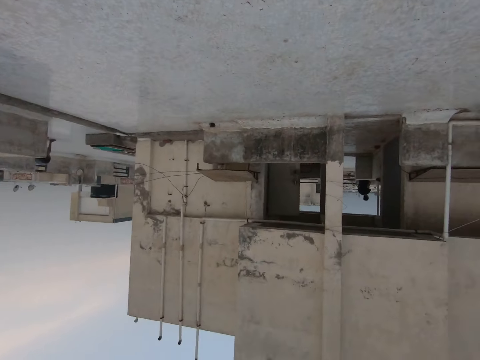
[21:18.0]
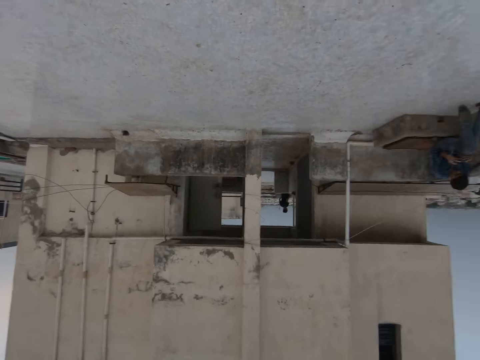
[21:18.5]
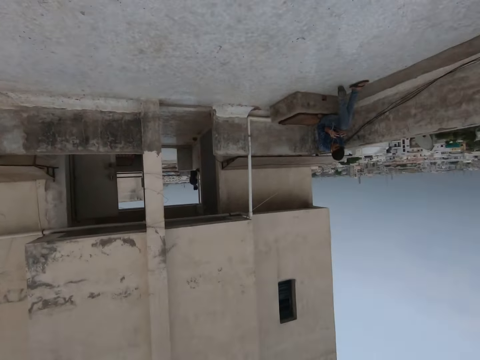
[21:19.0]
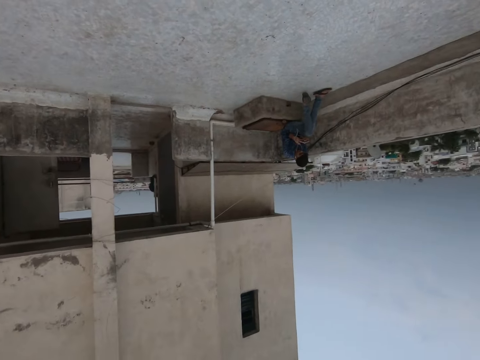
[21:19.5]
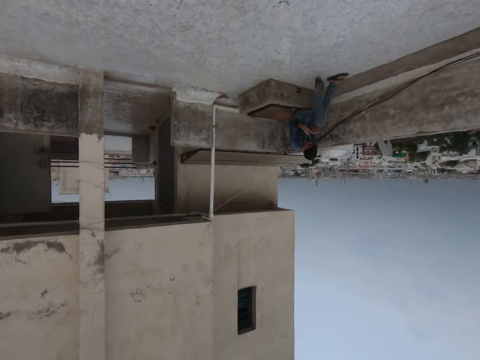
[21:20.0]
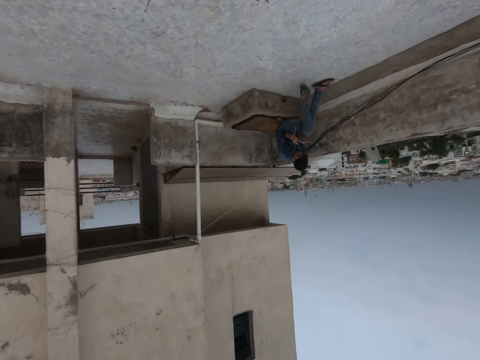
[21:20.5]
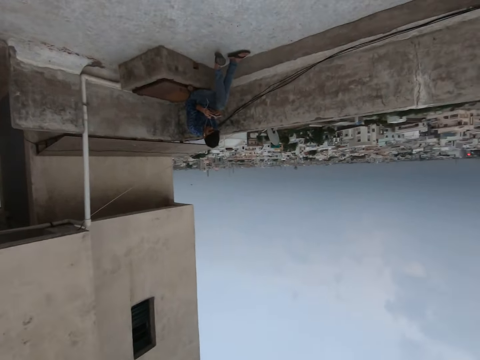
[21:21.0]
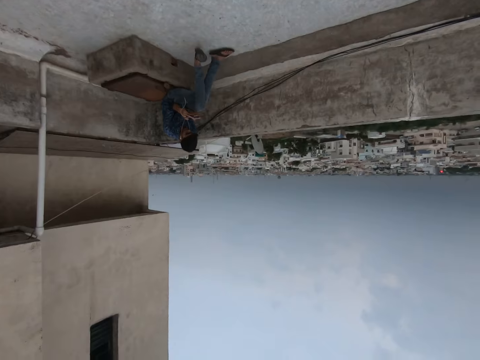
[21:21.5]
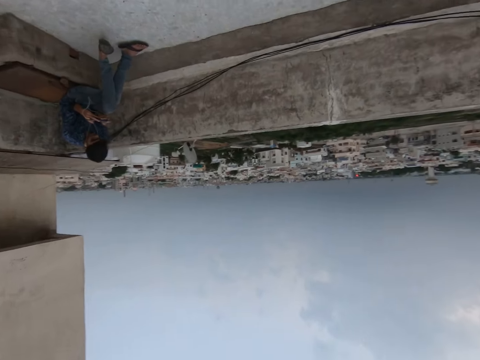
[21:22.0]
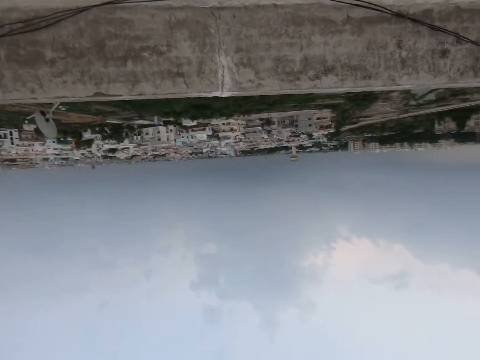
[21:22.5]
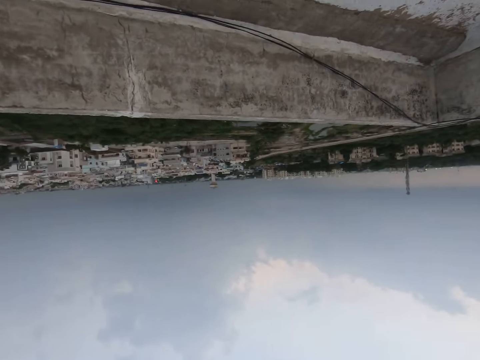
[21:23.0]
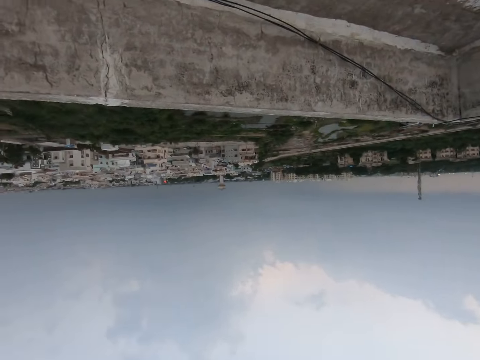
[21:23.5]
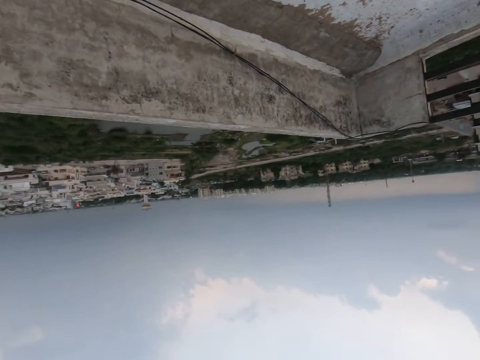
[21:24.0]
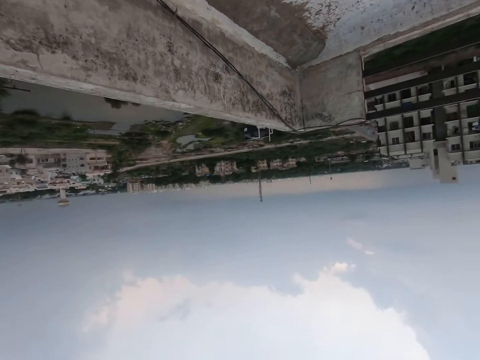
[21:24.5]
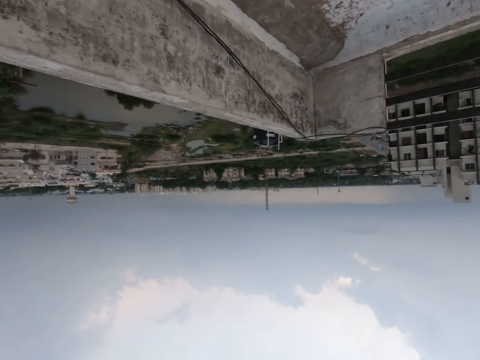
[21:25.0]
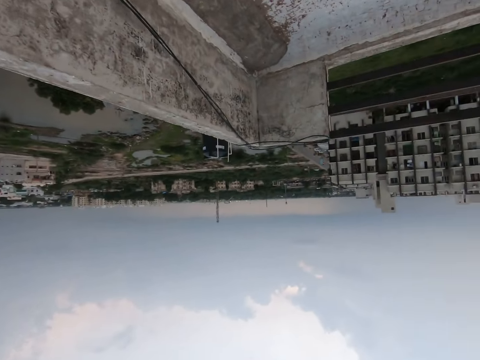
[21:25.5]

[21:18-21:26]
The camera wearer lowers hands. They walk.

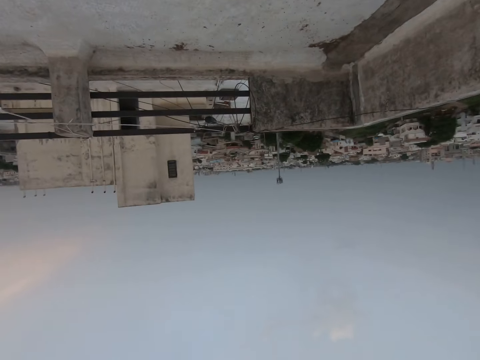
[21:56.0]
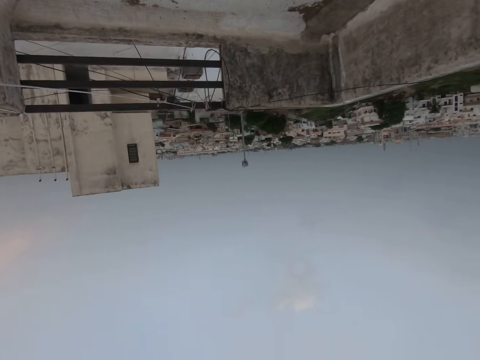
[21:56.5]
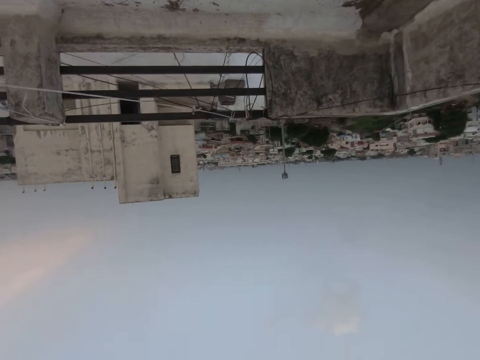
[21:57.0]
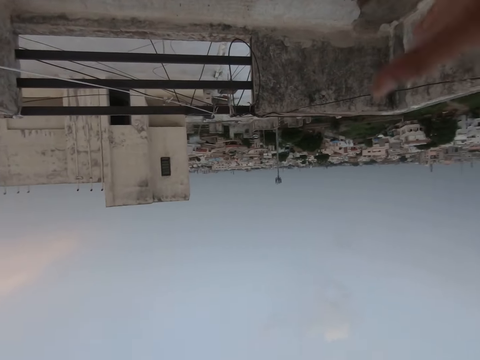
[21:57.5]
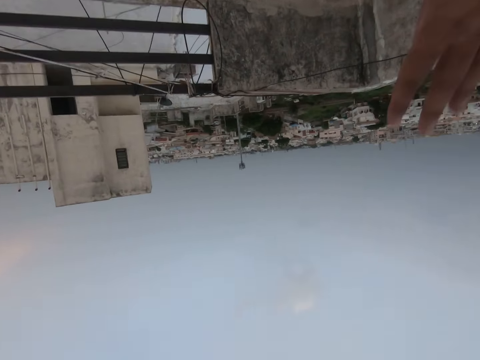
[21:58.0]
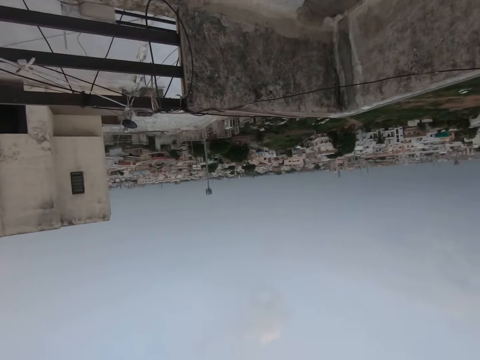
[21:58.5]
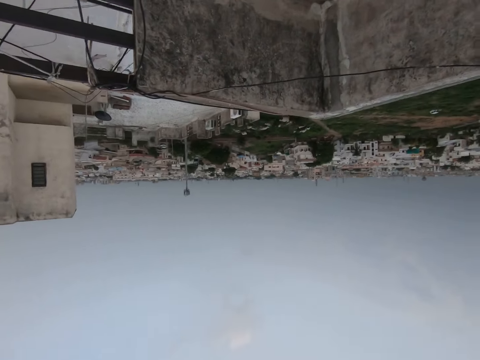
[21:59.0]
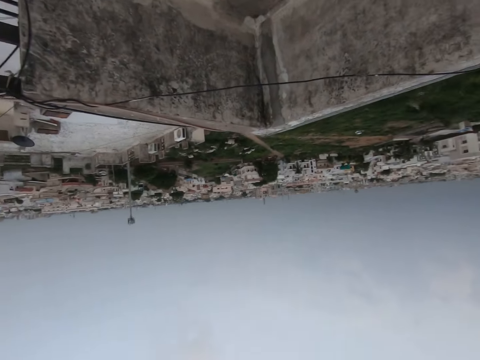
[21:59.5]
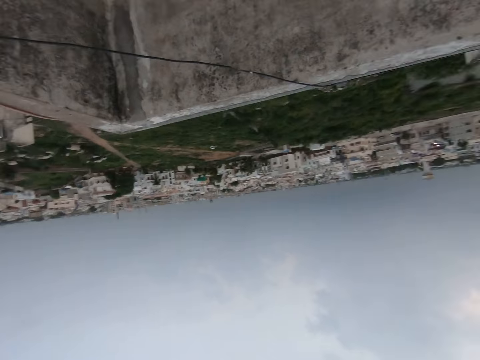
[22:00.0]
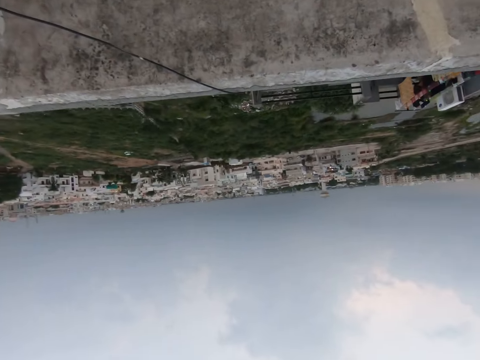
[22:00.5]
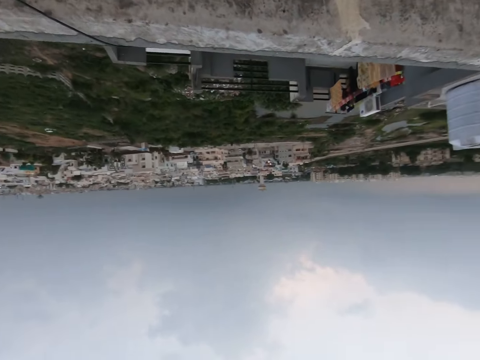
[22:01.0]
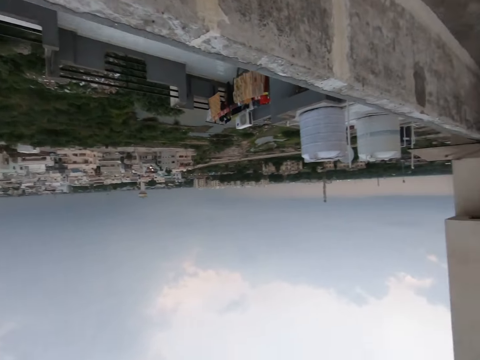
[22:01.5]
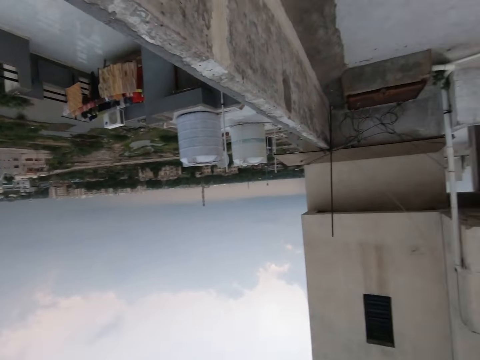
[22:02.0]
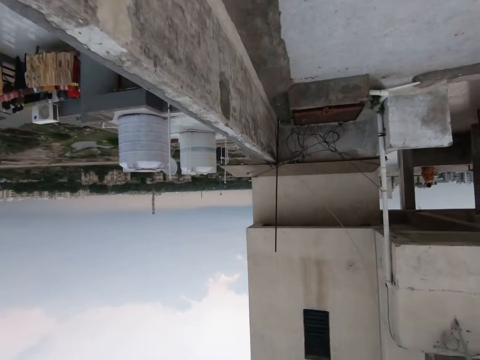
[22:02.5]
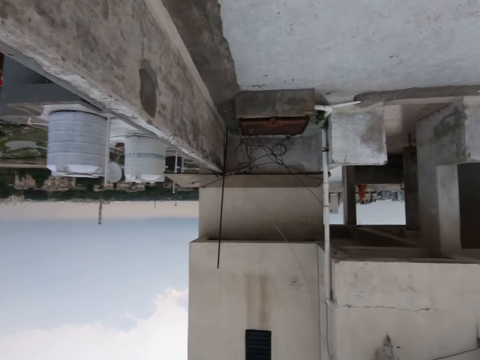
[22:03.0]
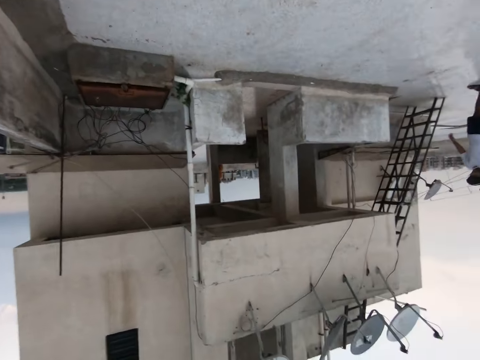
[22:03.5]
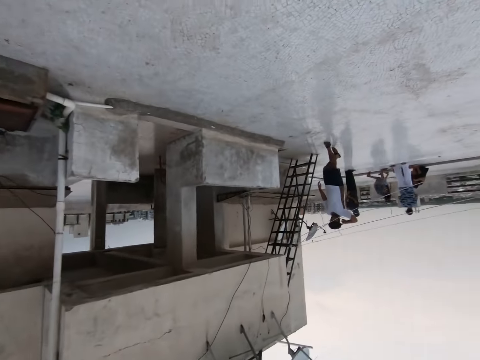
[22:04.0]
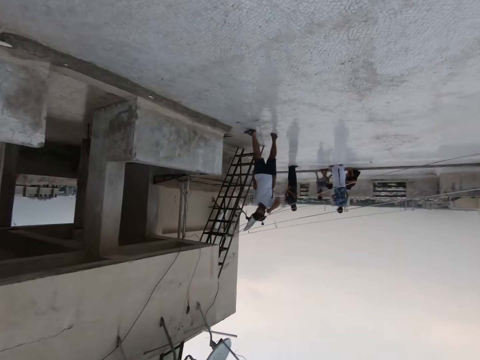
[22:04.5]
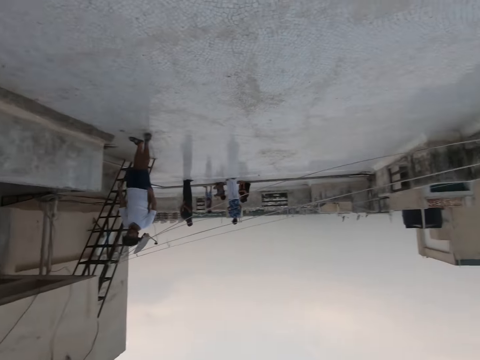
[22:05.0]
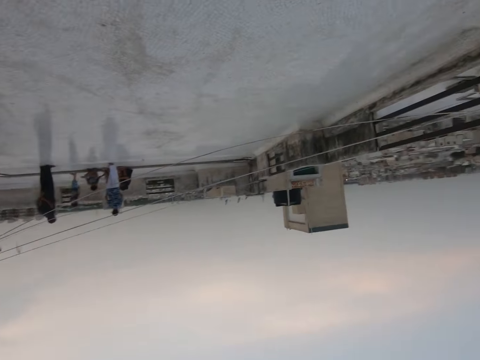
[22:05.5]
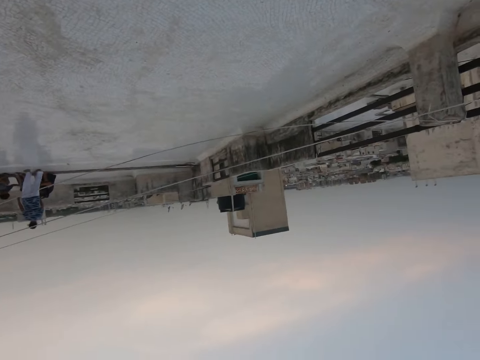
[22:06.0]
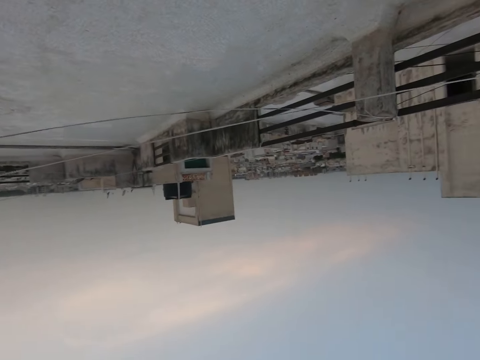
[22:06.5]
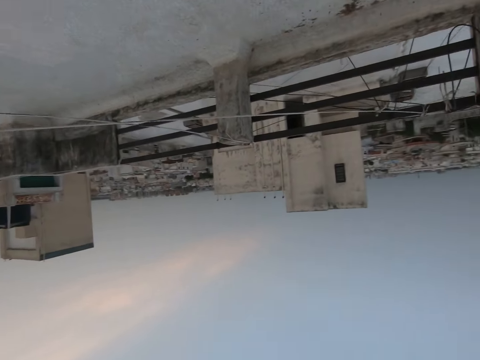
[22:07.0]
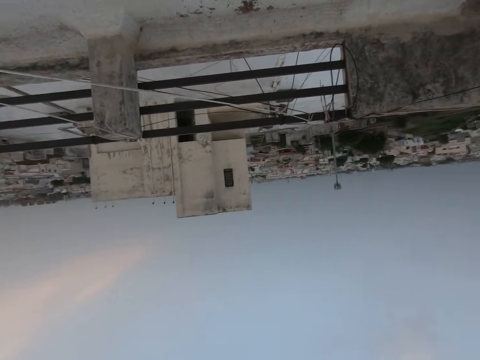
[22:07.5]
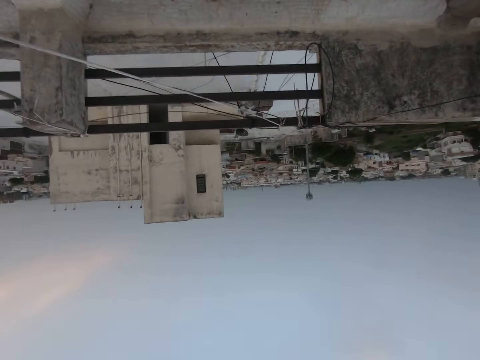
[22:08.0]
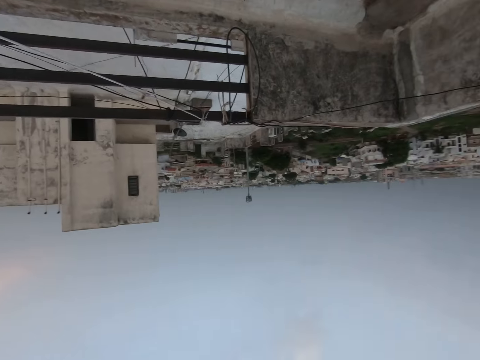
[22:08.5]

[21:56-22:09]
The camera wearer raises hands. They turn around. They walk.

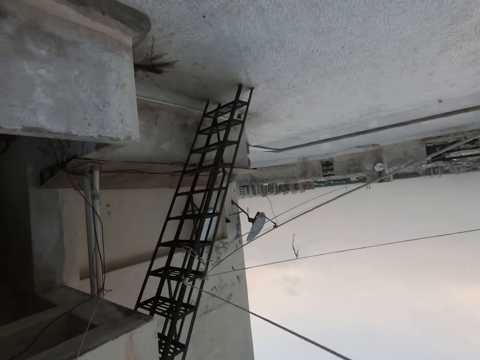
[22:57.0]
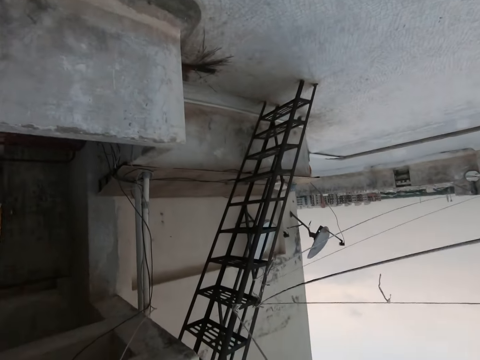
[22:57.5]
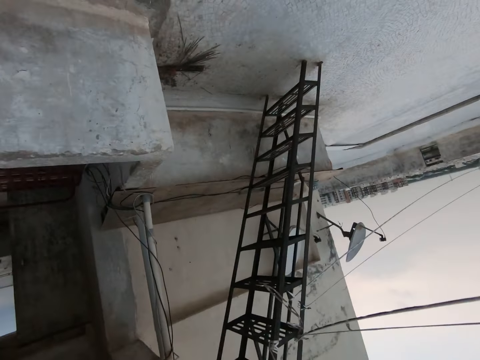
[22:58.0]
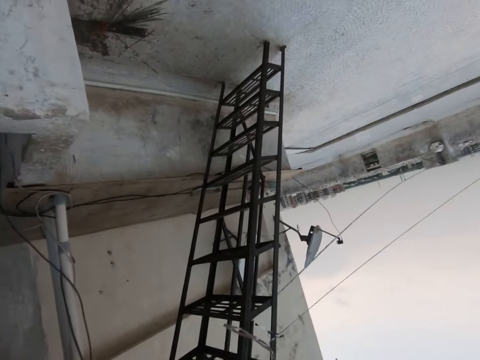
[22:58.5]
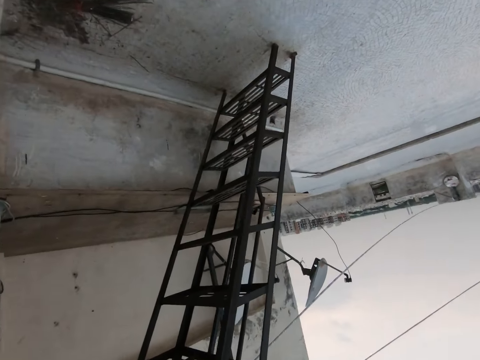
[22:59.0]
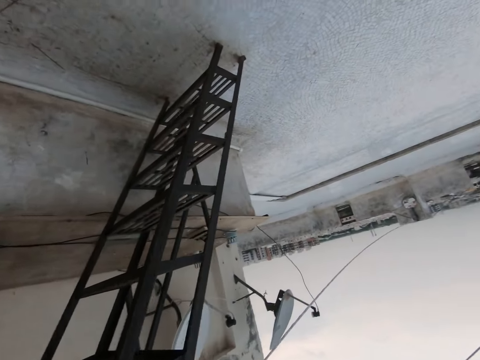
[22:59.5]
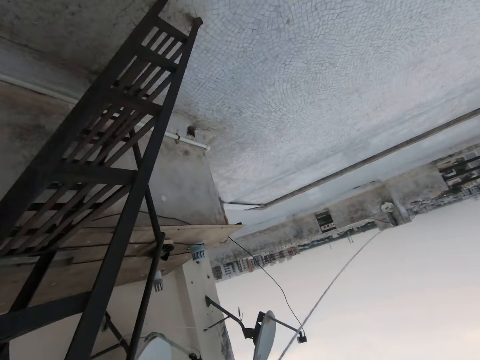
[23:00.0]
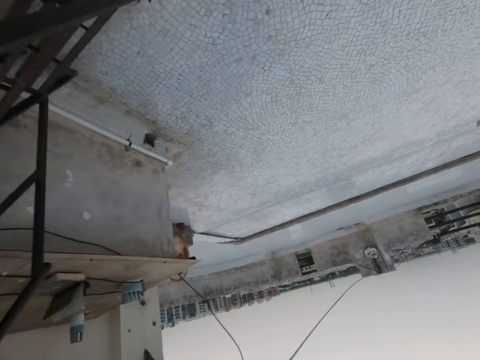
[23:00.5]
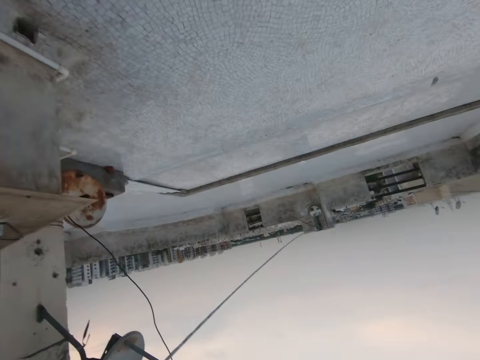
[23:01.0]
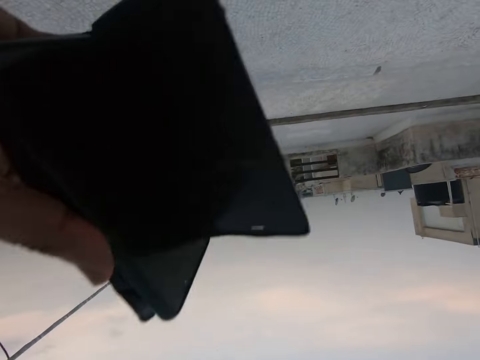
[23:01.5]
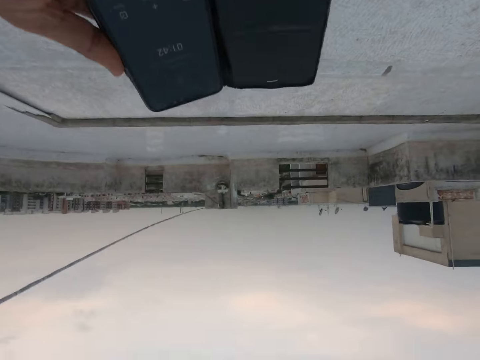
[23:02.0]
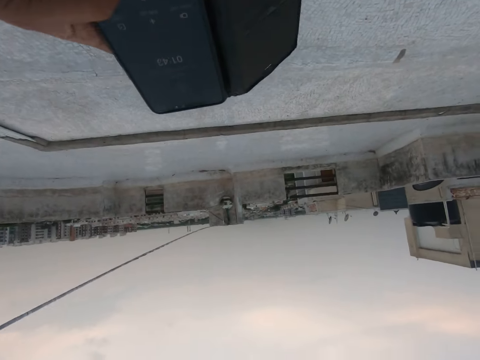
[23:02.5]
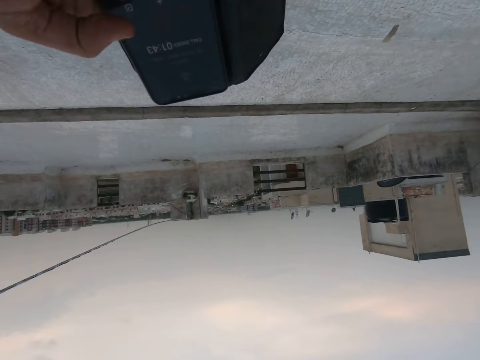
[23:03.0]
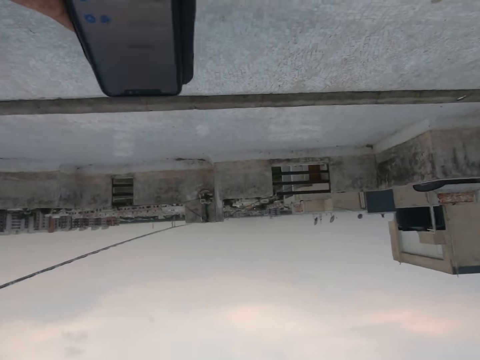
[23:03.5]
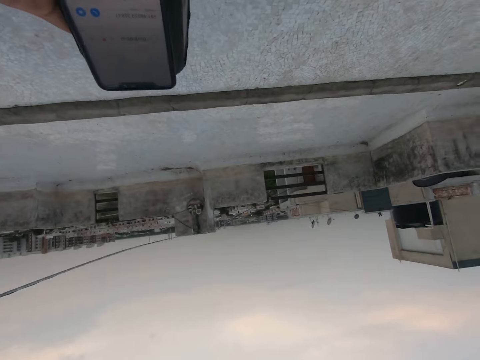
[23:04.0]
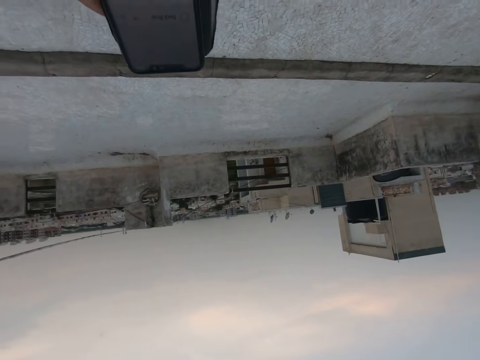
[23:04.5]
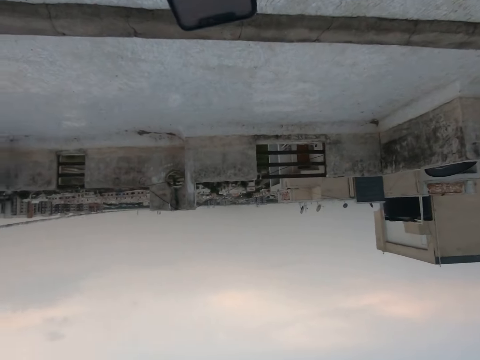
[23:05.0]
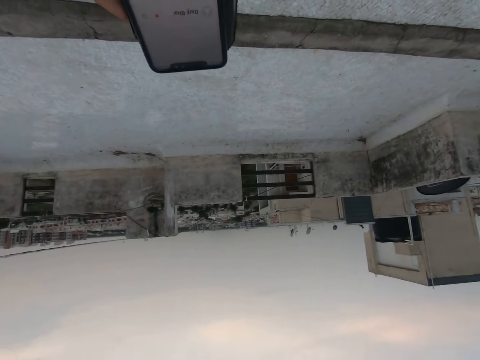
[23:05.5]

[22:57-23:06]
The camera wearer moves towards a staircase. He holds a phone with his right hand. He looks at the phone. He presses the phone with his right hand. He uses the phone.
